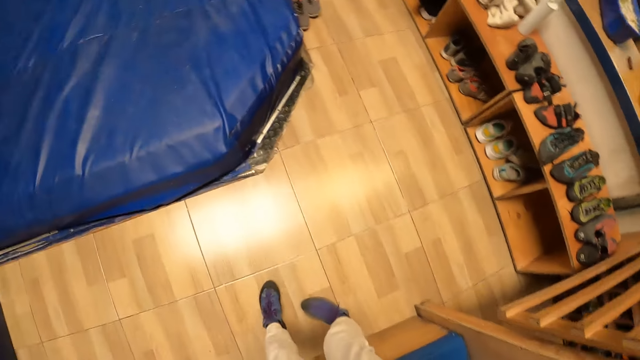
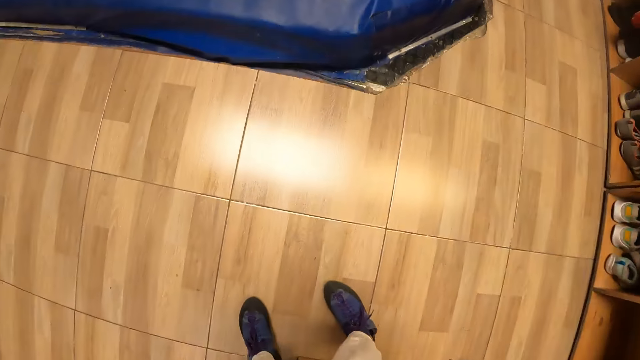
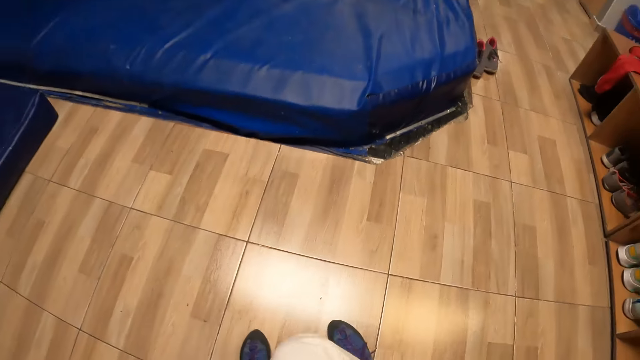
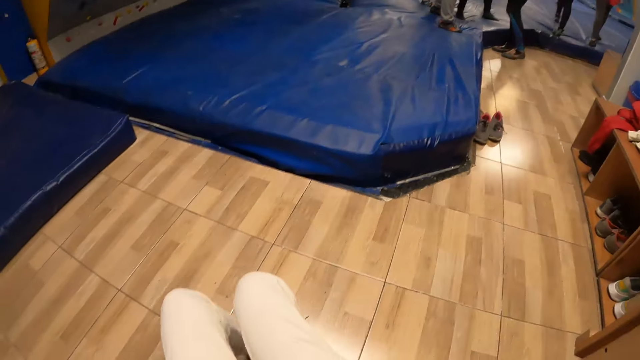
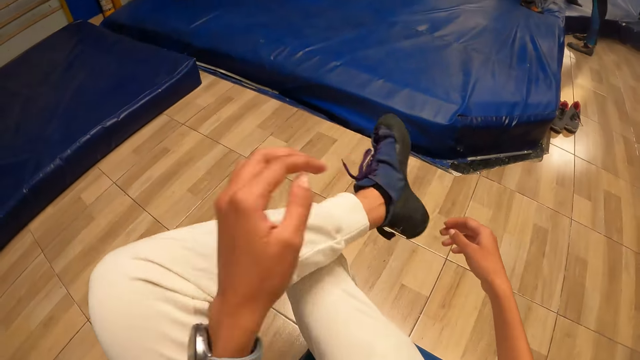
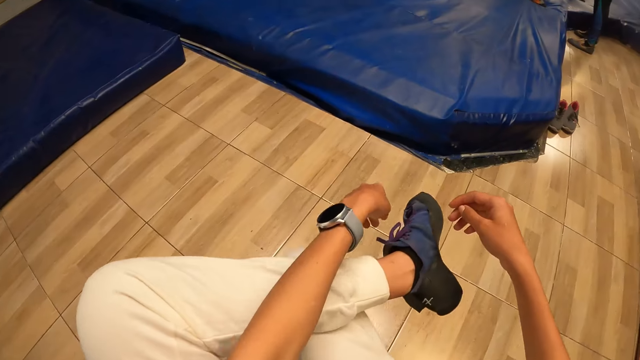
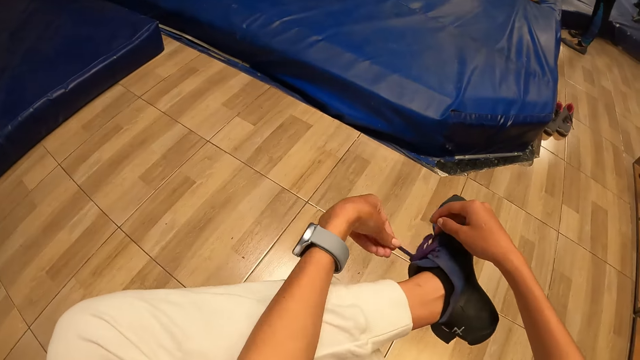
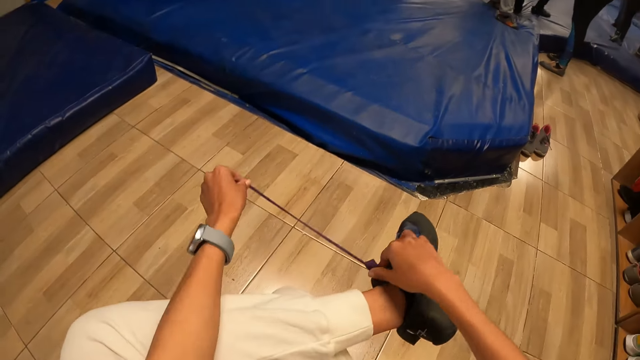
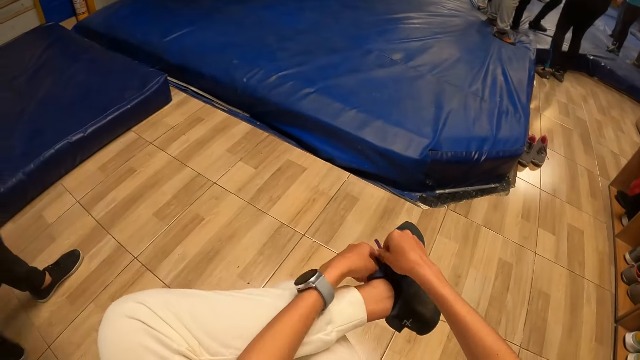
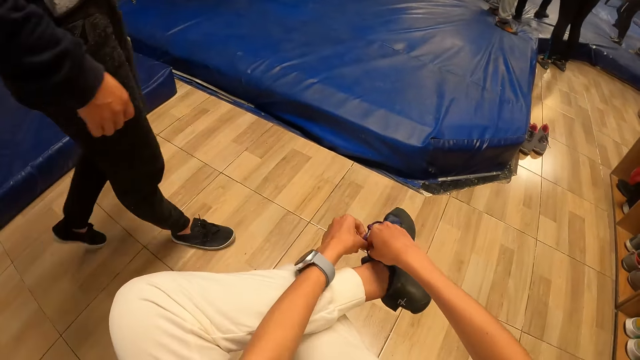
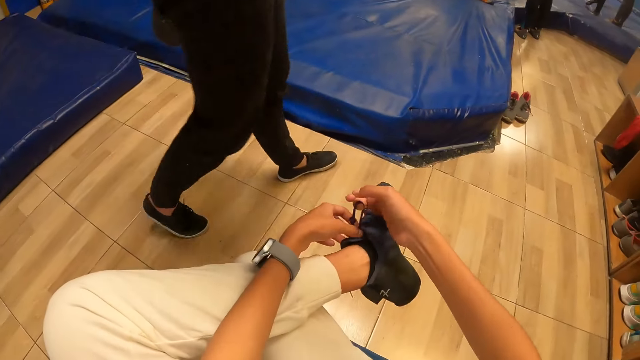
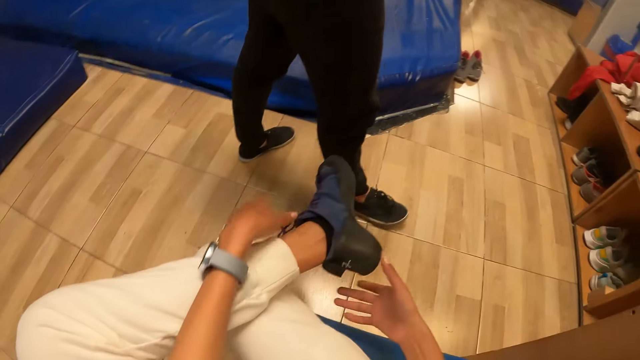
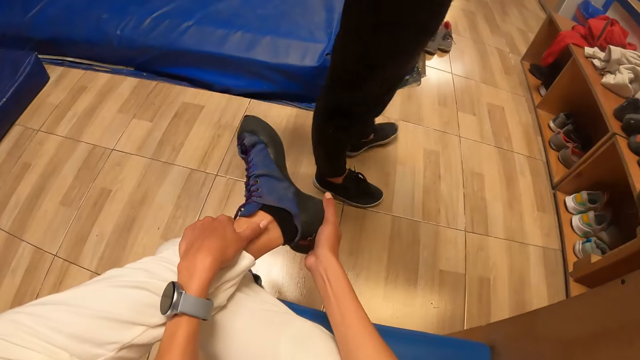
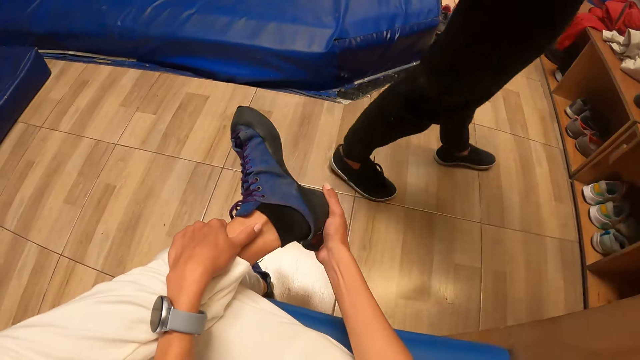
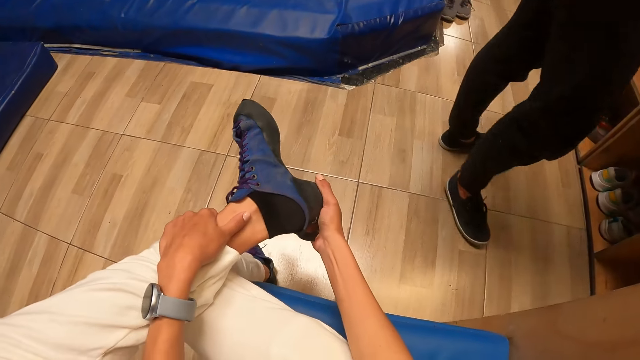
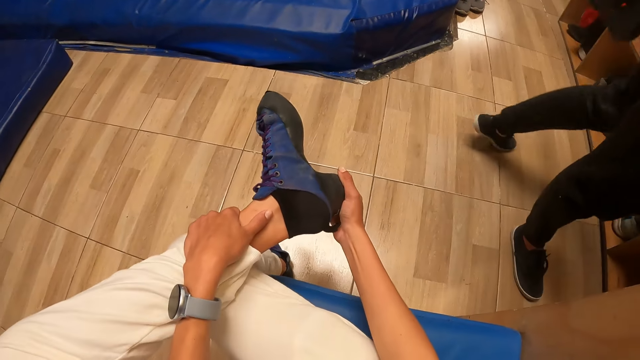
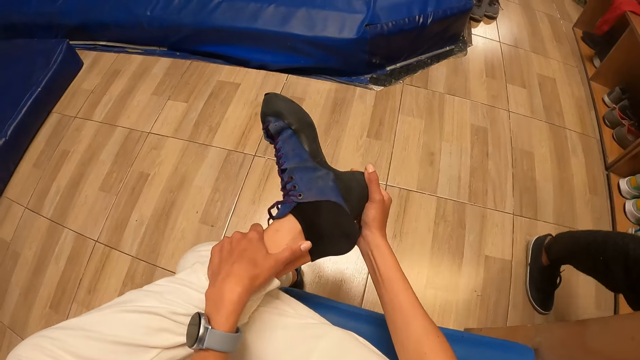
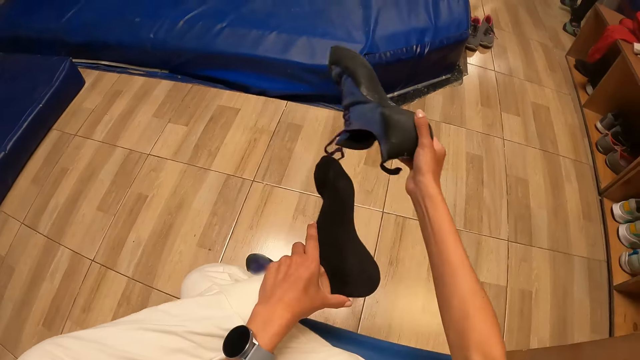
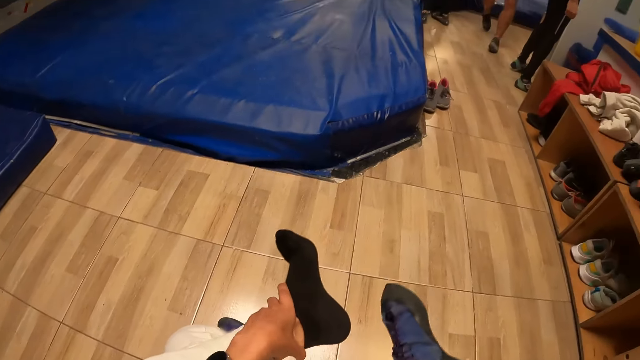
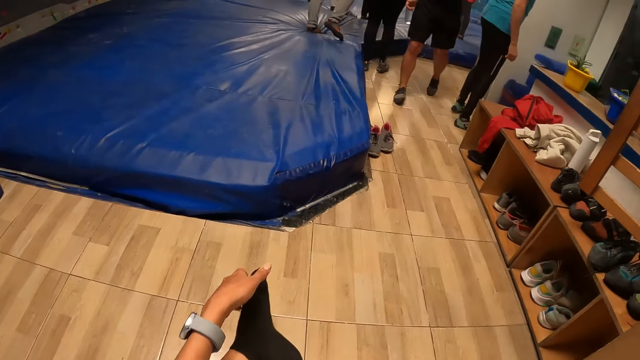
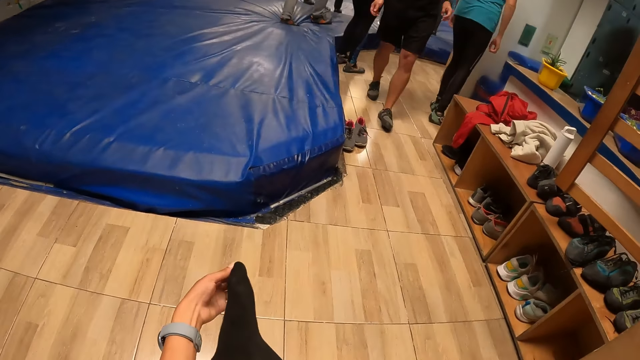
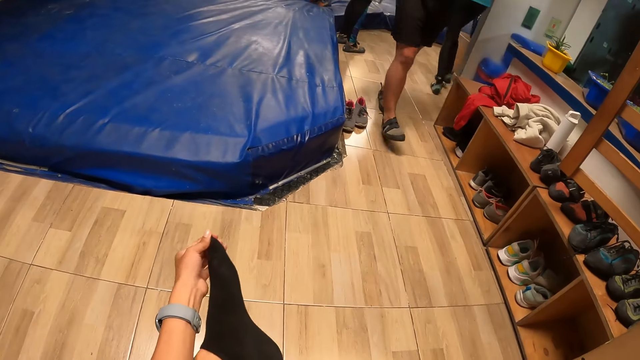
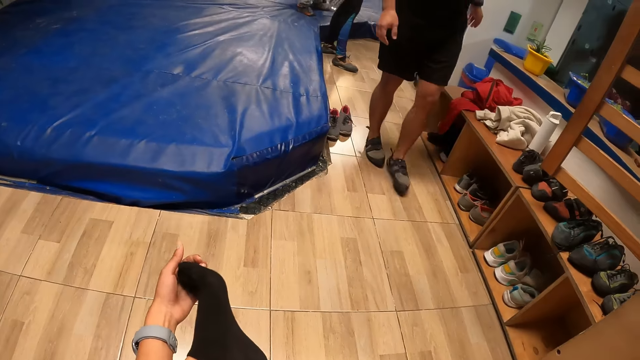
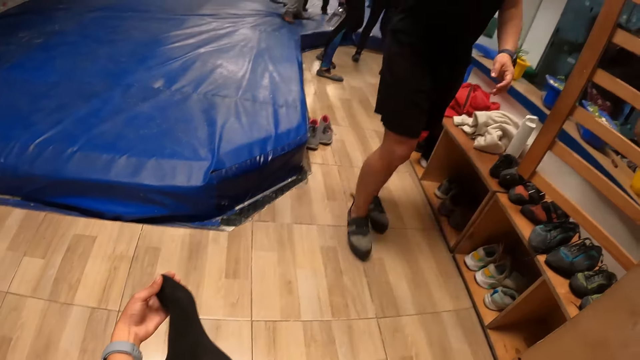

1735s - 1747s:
The camera wearer unlaces a shoe on her left leg with both hands. She removes the shoe from her left leg with her right hand.

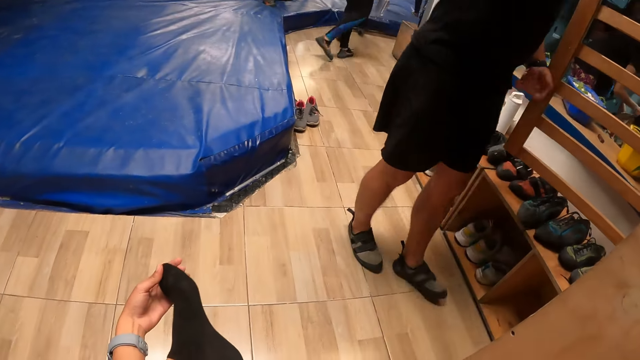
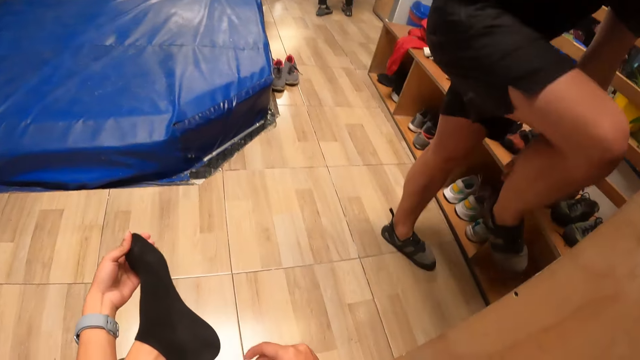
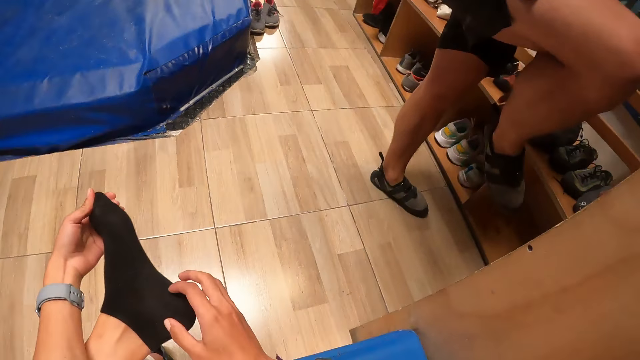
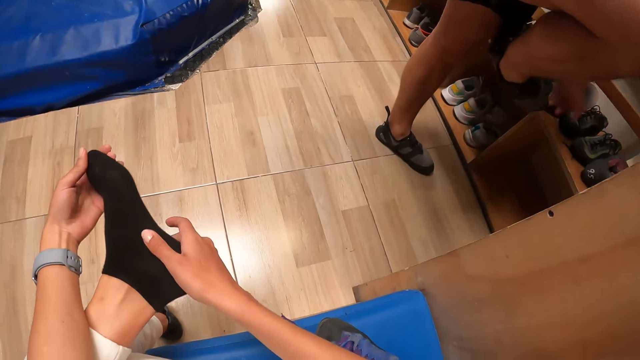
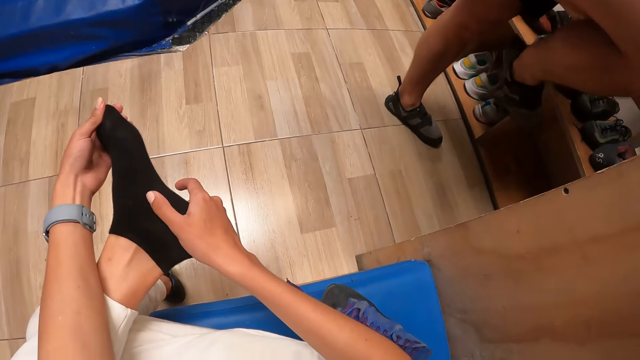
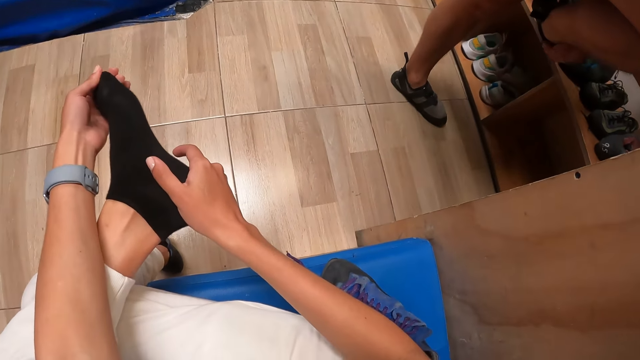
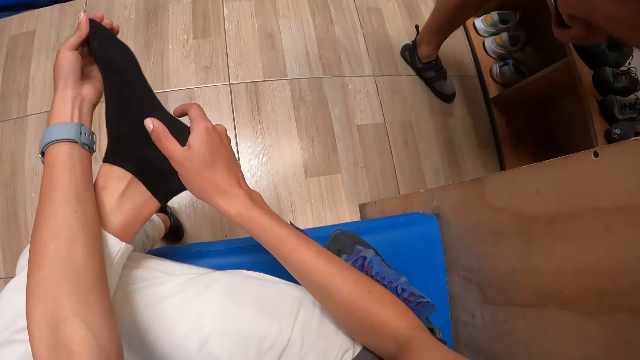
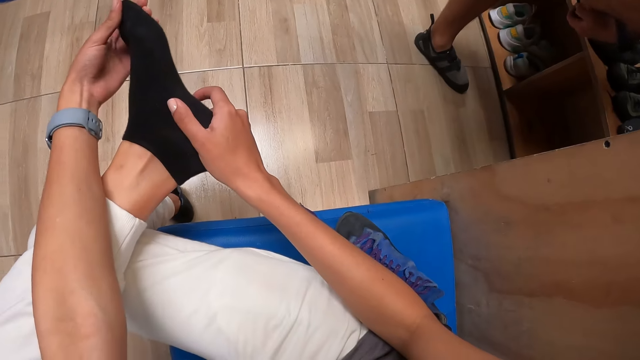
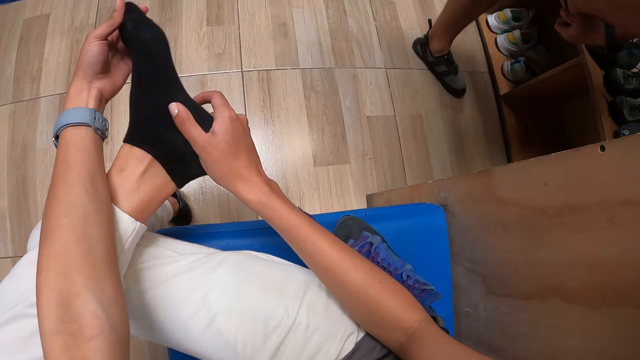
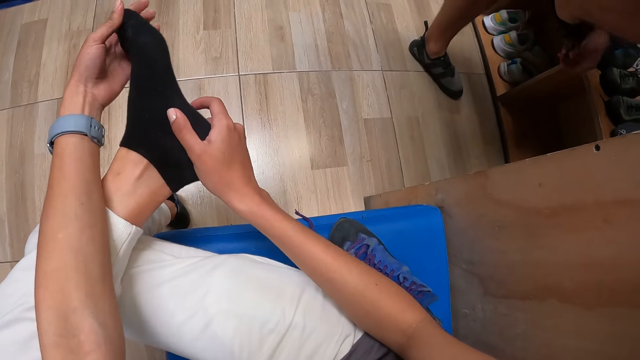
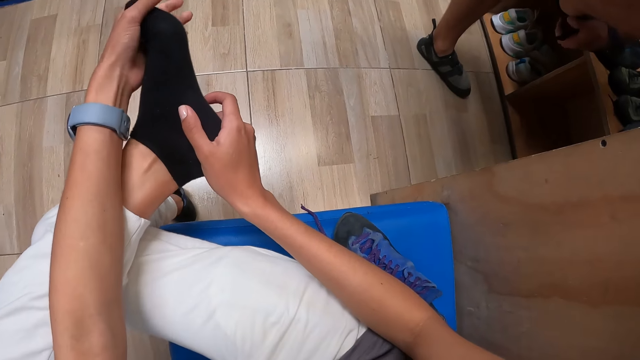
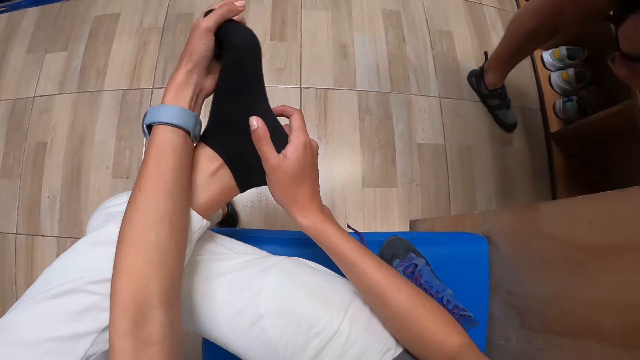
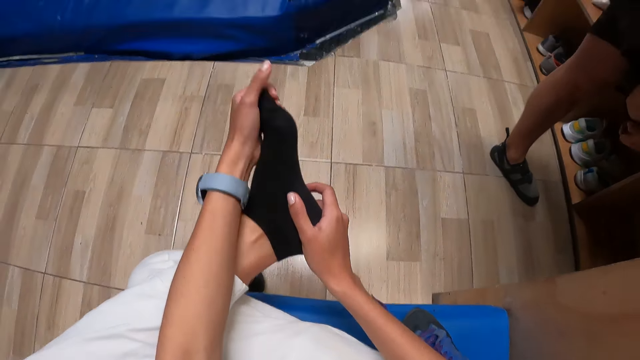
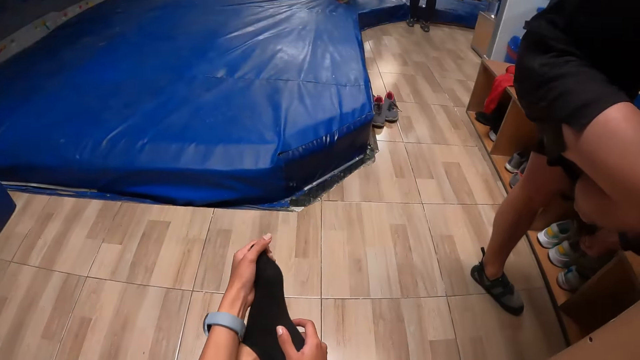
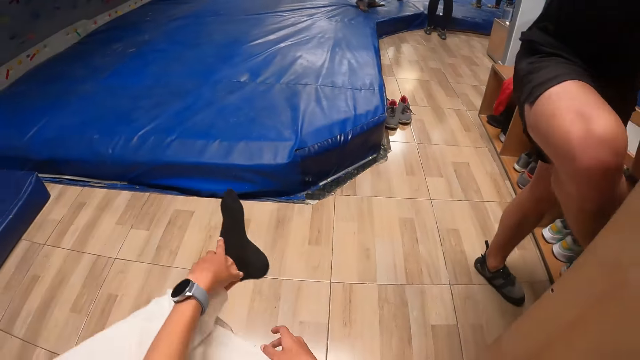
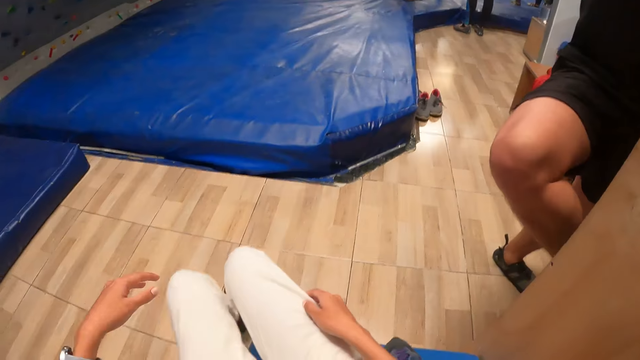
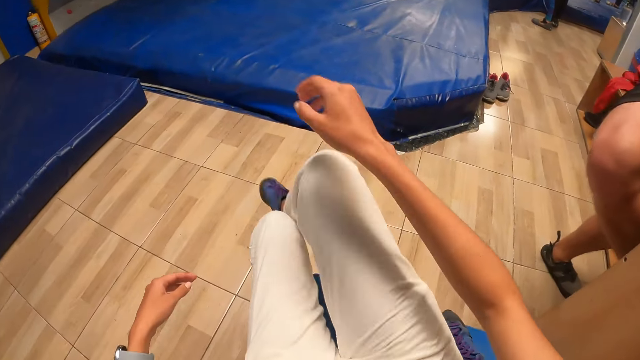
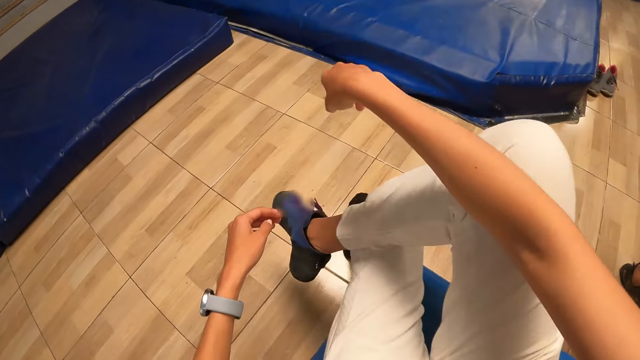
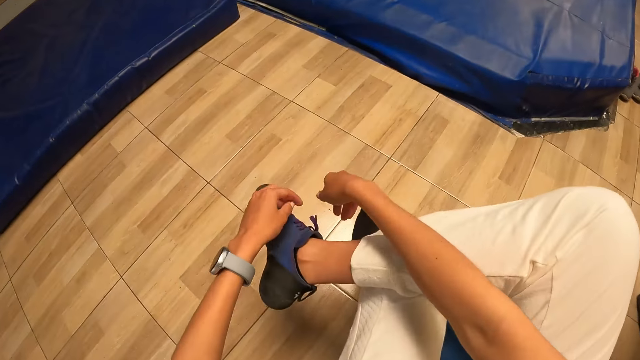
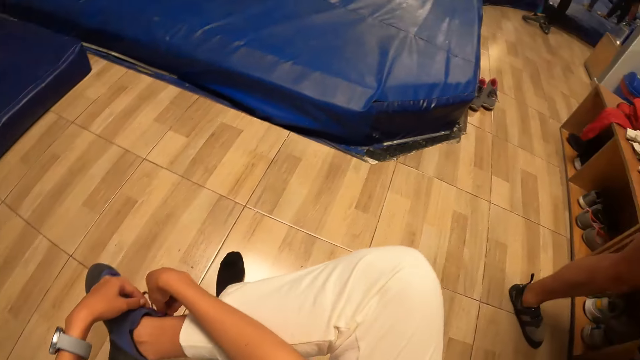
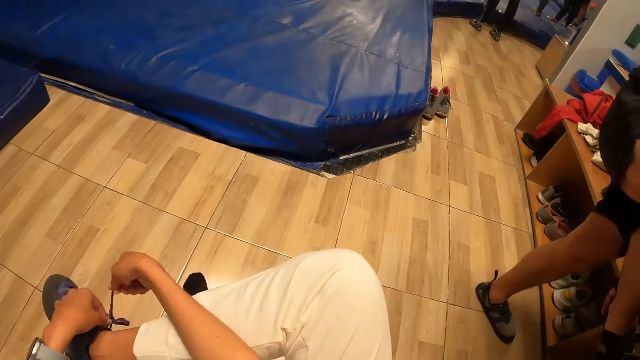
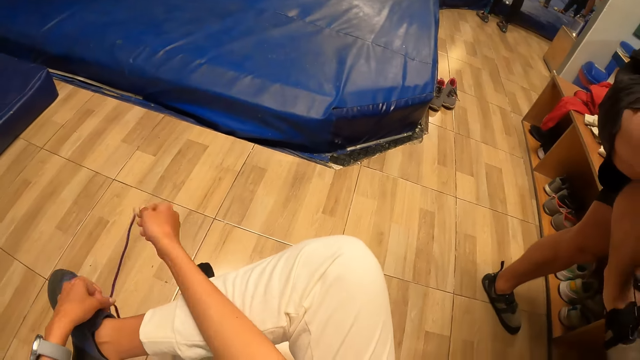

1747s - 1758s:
The camera wearer holds socks. She unlaces a shoe on her right leg with both hands.
